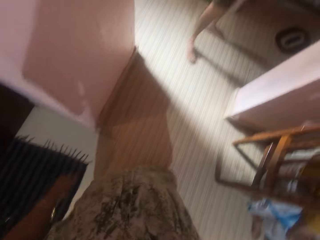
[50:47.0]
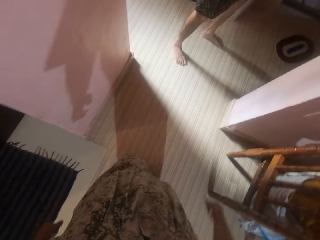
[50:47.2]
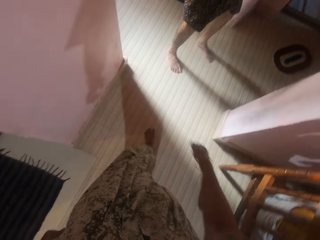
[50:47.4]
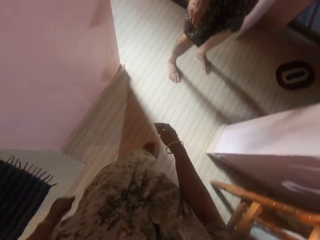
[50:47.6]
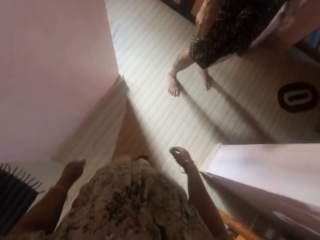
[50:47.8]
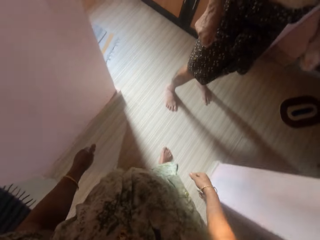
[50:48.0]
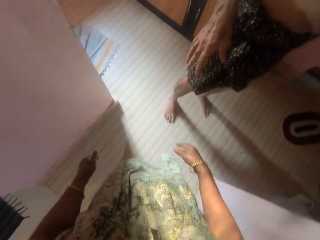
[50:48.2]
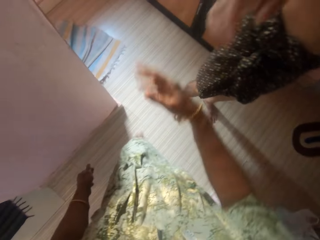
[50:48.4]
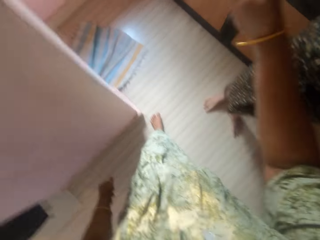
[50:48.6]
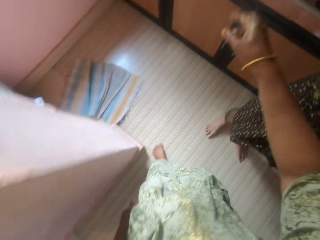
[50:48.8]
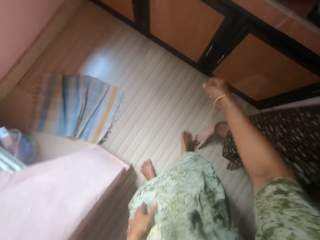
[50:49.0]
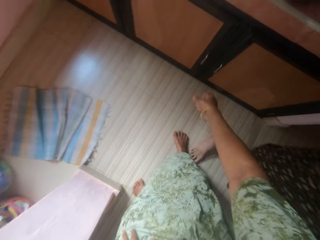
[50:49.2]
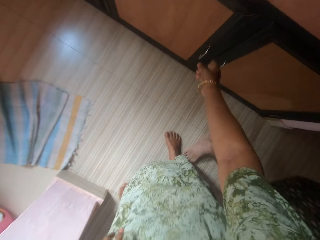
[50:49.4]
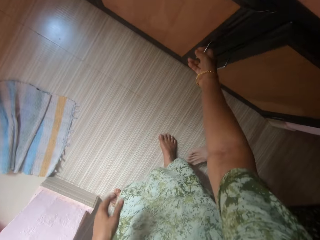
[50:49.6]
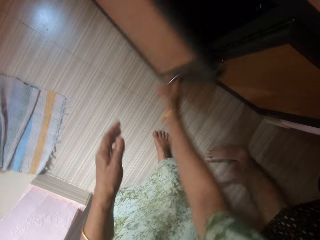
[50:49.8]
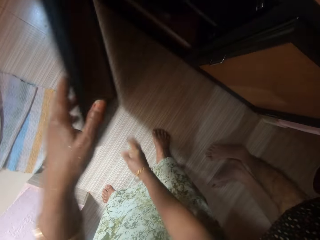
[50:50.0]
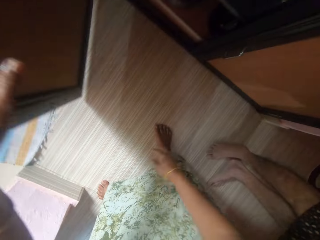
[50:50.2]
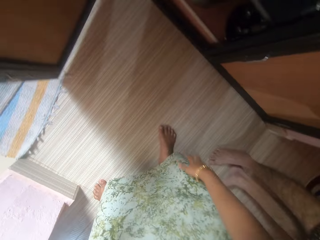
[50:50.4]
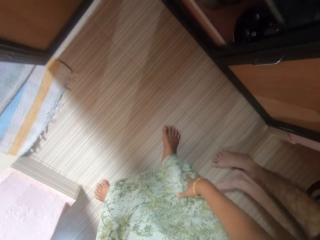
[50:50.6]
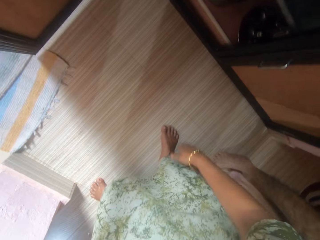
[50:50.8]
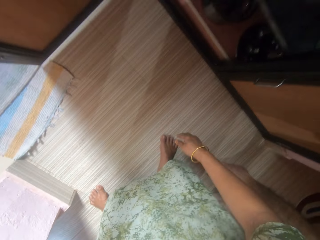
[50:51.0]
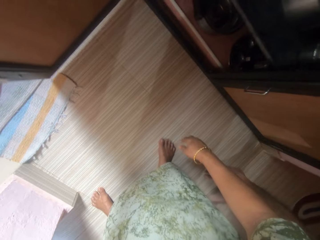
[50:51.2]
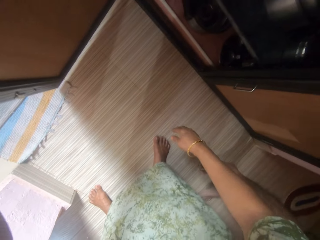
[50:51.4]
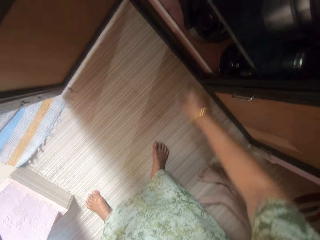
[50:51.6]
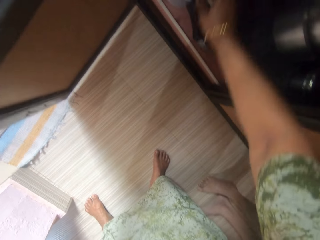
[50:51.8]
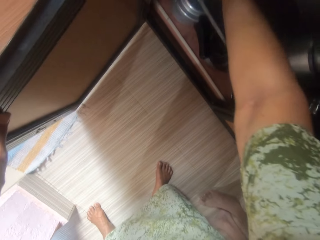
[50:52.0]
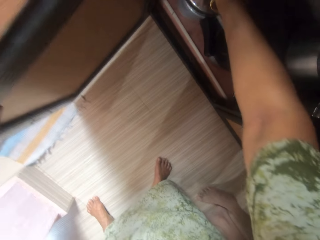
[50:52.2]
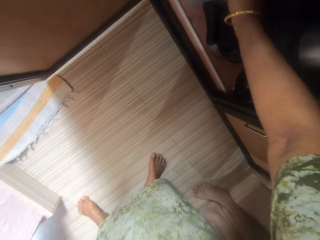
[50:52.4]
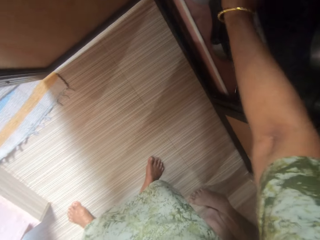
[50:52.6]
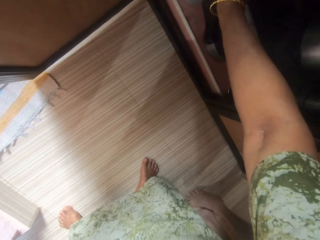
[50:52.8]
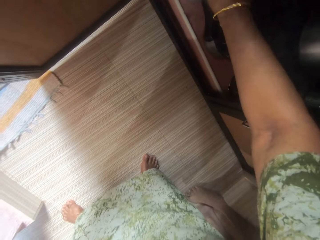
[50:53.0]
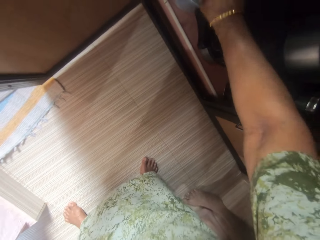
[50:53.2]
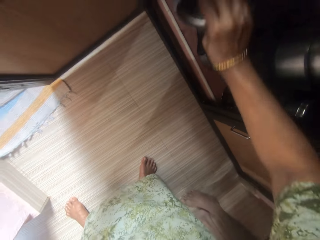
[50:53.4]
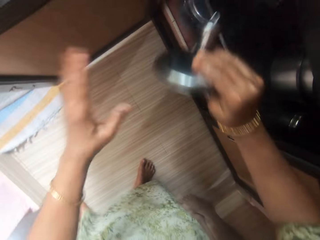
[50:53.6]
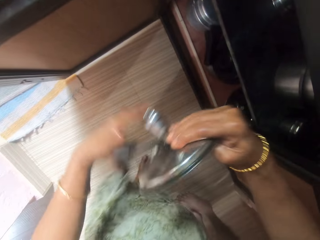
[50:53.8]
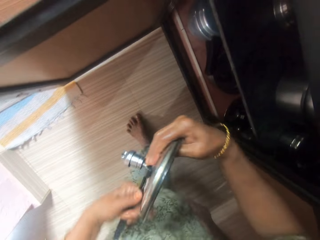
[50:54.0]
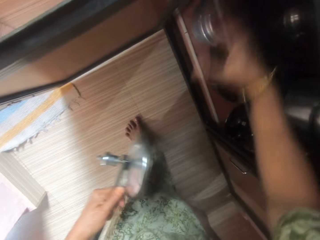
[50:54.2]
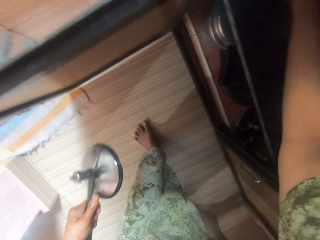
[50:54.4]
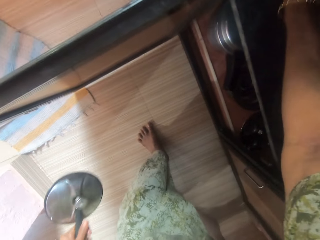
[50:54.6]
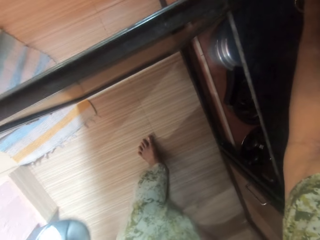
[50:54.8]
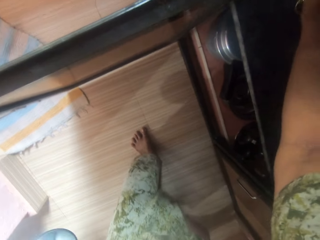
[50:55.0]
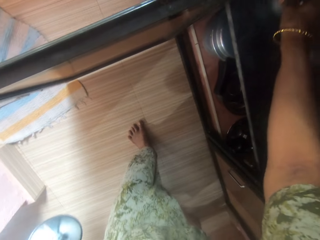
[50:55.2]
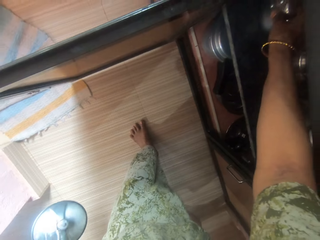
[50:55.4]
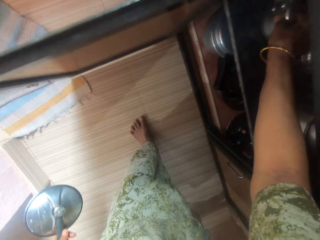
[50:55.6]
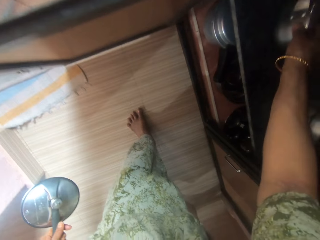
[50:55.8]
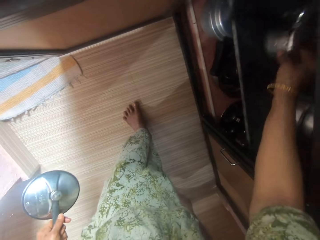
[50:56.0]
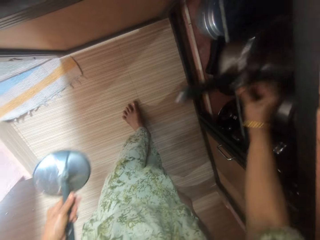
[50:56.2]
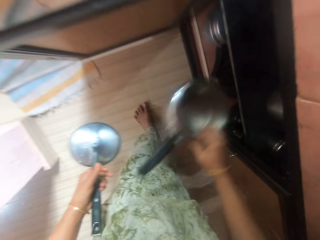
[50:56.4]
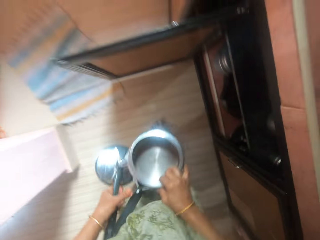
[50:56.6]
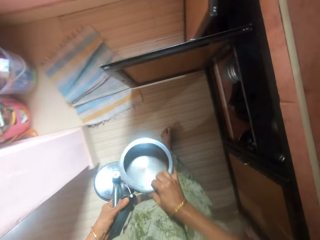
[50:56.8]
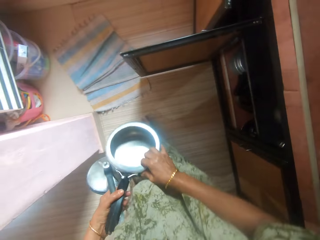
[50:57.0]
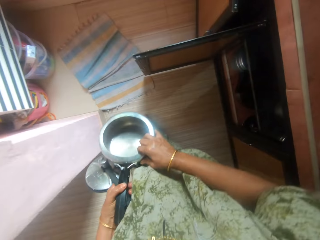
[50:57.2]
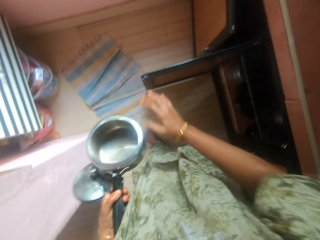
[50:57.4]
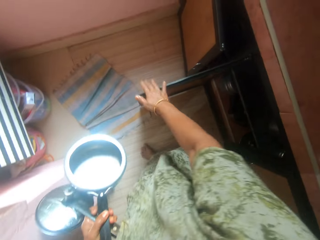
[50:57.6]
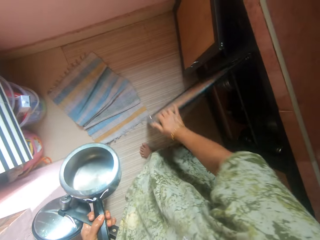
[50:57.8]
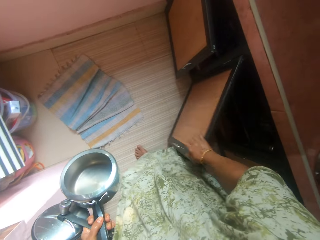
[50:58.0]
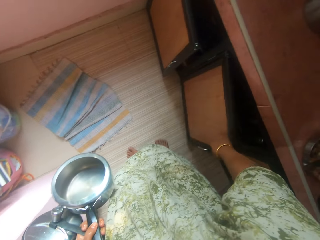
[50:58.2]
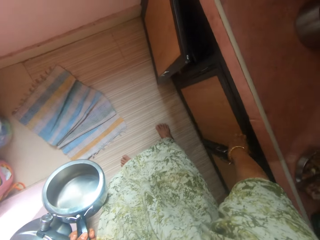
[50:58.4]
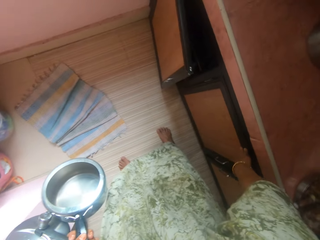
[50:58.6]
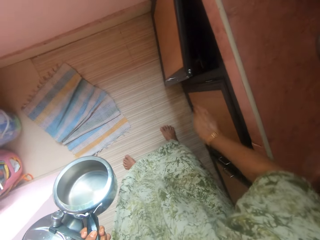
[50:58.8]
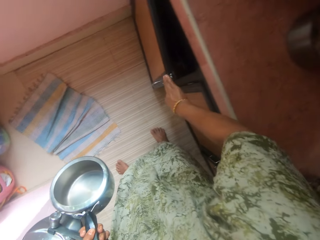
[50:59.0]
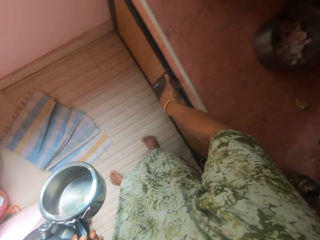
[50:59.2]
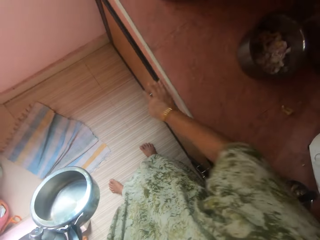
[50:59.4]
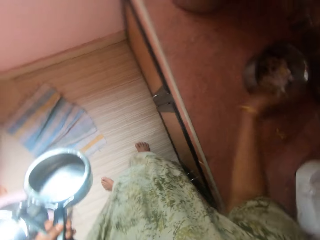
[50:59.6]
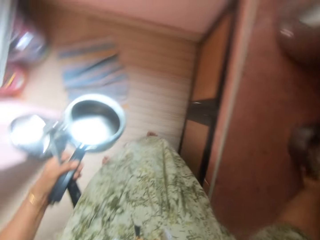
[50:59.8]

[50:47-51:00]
The camera wearer walks past a woman and interacts with the woman. She opens a cupboard with her right hand and holds the cupboard door with her left hand. She picks up a pot cover from the cupboard with her right hand and passes the pot cover to her left hand. She picks up a cooking pot from the cupboard with her right hand and passes the pot to her left hand. She closes two cupboards with her right hand.

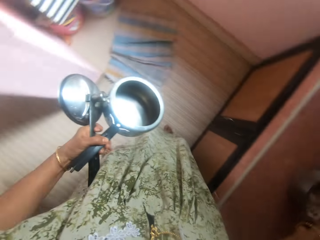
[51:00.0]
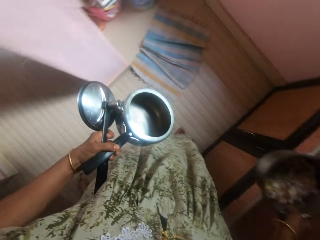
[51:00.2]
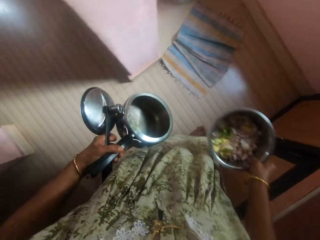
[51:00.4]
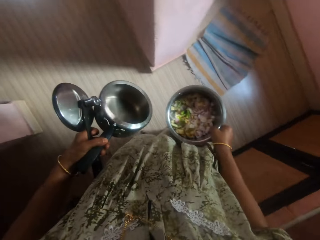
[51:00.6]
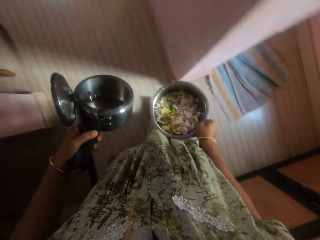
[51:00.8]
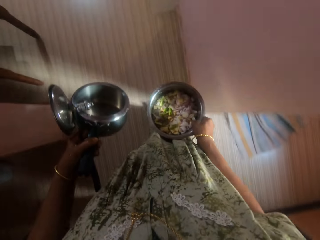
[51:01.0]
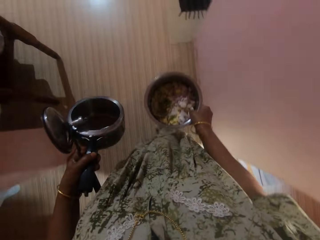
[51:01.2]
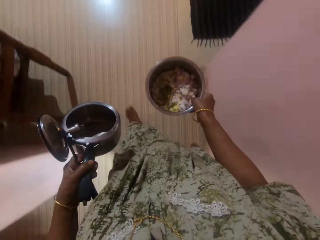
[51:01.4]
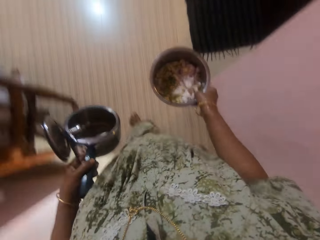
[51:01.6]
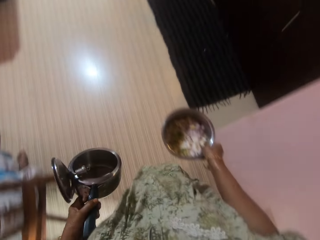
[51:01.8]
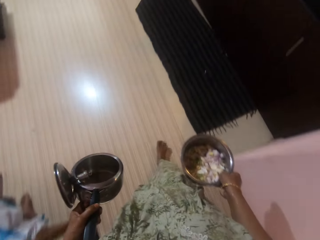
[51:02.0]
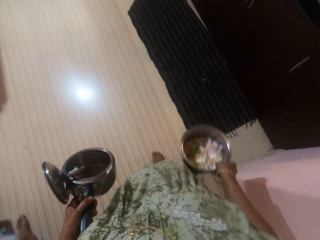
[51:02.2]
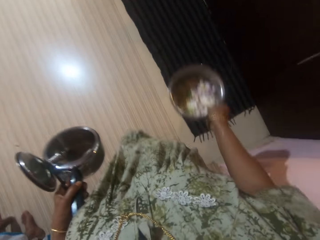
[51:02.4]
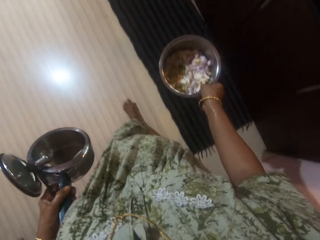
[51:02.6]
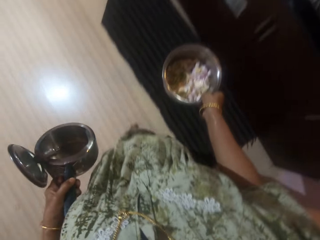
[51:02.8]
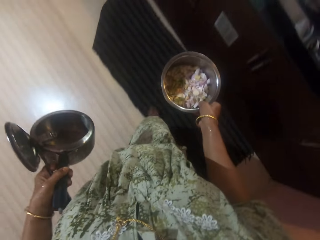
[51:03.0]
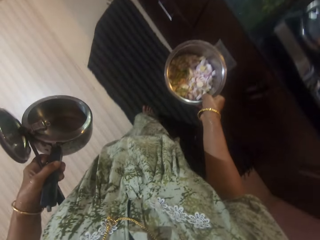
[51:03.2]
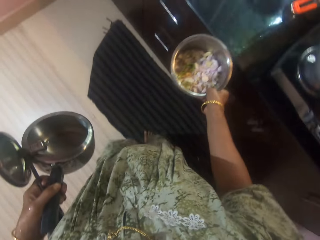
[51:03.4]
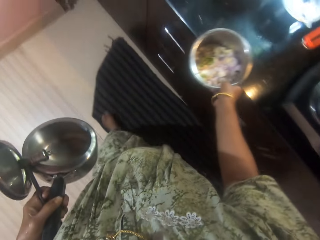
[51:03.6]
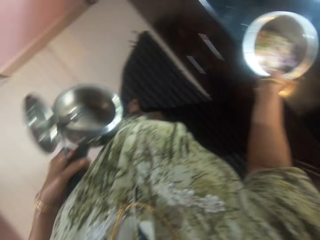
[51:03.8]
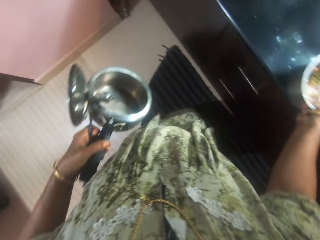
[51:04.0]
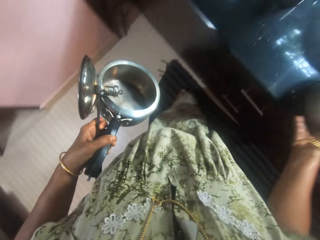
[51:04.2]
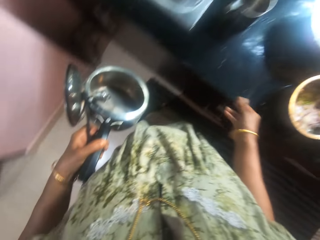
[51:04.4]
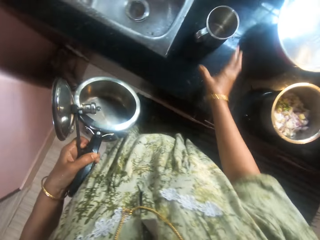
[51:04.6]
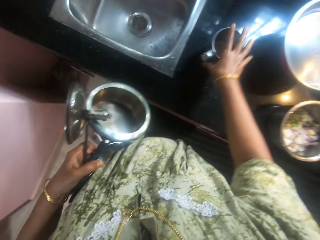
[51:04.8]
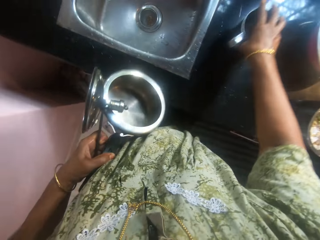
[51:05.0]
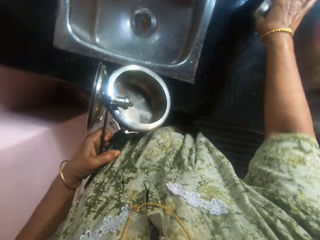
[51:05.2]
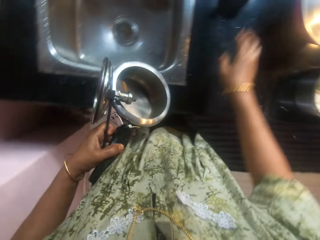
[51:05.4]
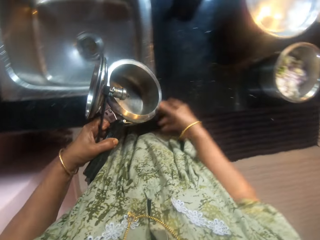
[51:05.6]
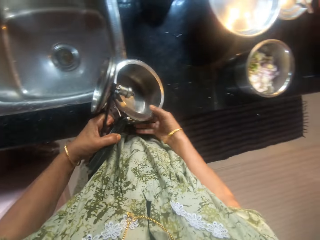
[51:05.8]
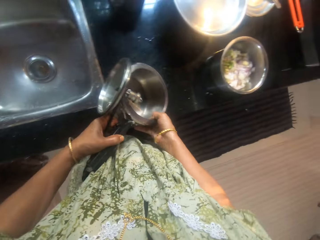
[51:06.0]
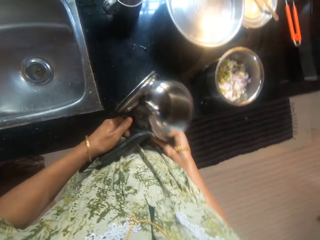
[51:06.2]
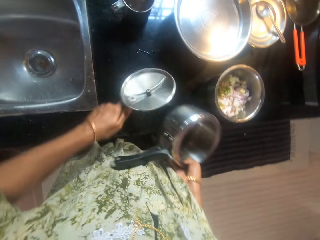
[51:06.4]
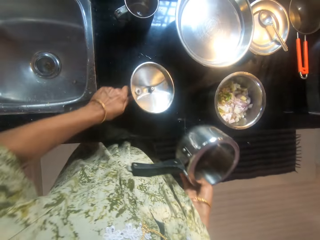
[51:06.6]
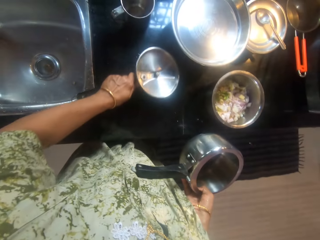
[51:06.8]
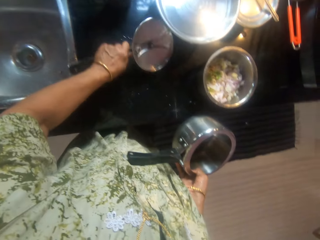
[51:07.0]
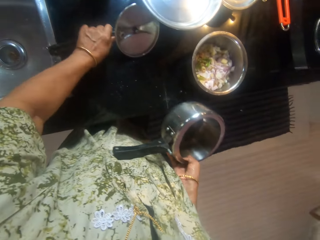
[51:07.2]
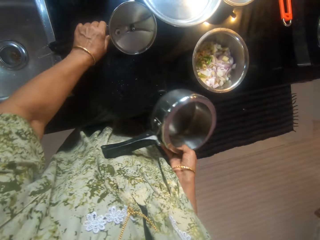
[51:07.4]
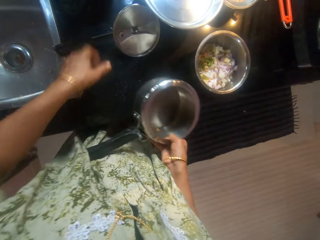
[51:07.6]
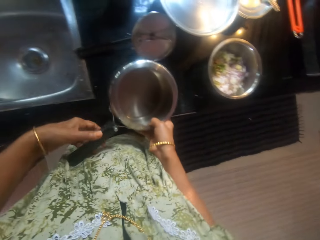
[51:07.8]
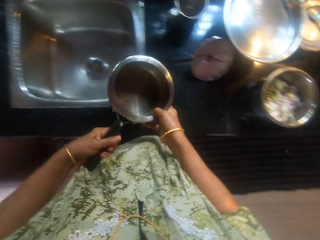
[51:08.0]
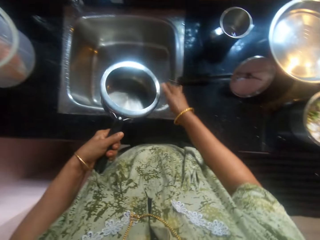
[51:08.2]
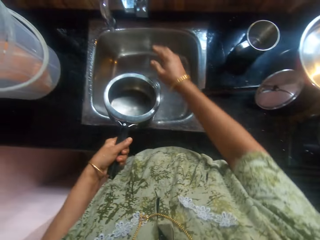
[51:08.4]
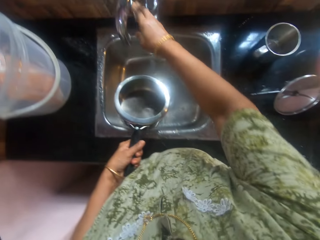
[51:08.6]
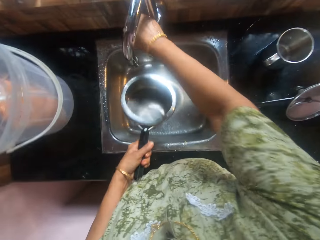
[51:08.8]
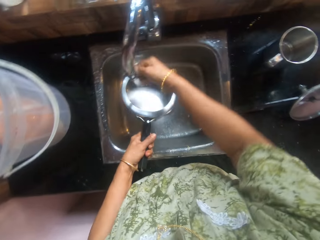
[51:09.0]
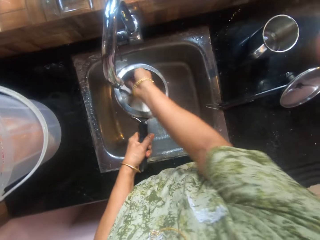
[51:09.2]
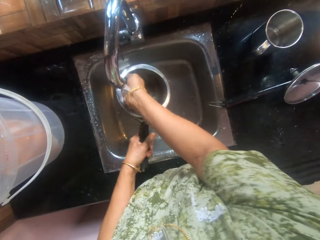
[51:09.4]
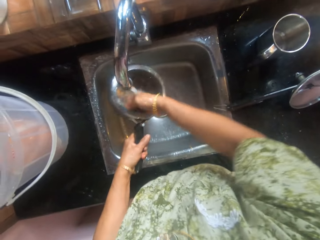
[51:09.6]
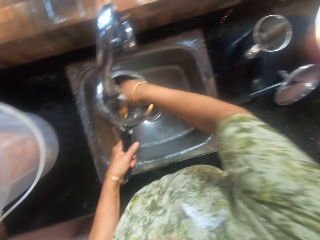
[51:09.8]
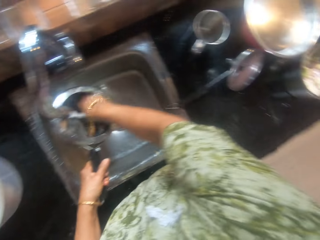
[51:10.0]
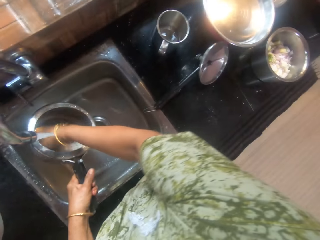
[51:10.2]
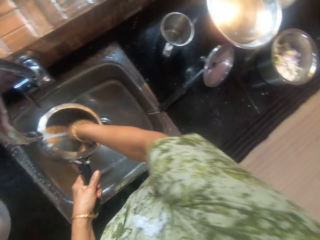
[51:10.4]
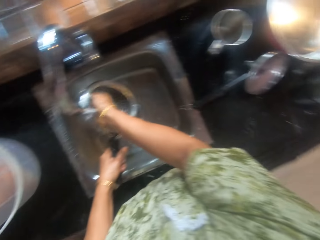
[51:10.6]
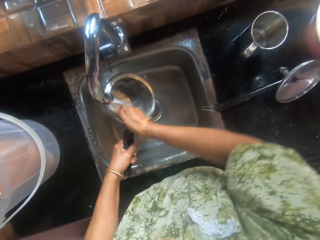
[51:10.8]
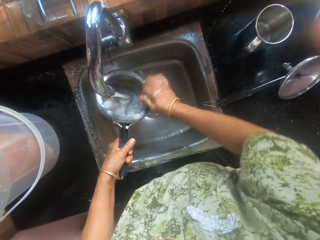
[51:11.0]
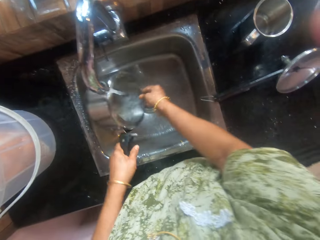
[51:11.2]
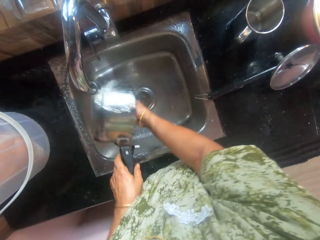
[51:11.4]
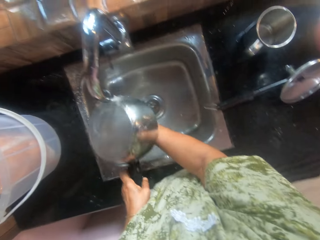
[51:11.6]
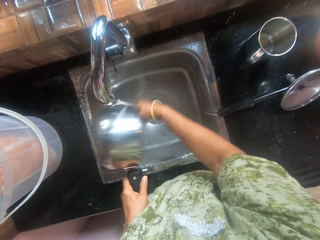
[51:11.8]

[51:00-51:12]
The camera wearer picks up a cooking pot from a slab with her right hand. She walks back to the first room. She drops the pot in her right hand on the slab. She changes the position of a cup on the slab with her right hand. She passes the pot in her left hand to her right hand. She drops the pot cover in her left hand on the slab. She passes the pot in her right hand to her left hand. She opens the tap with her right hand and washes the pot in her left hand with her right hand.
